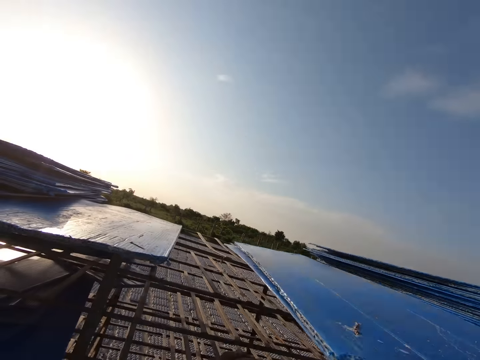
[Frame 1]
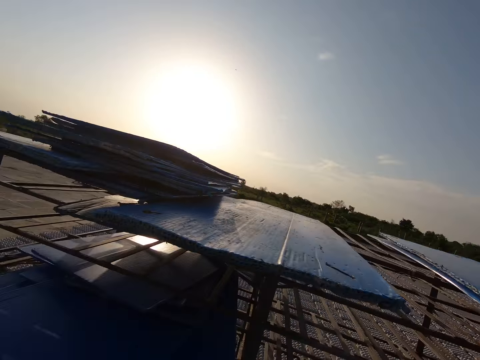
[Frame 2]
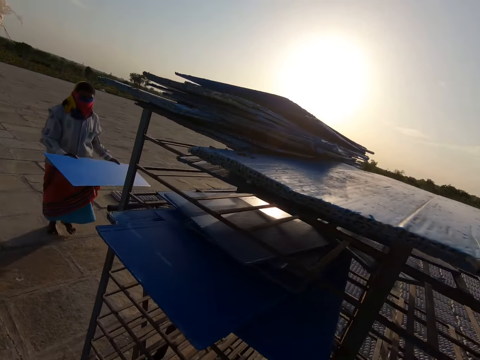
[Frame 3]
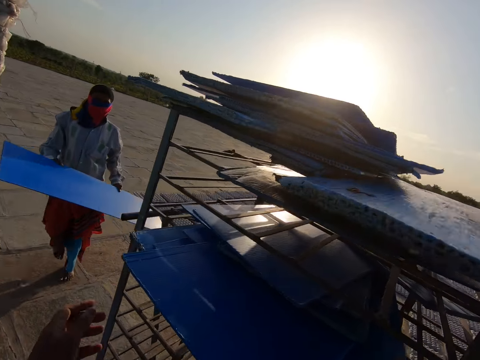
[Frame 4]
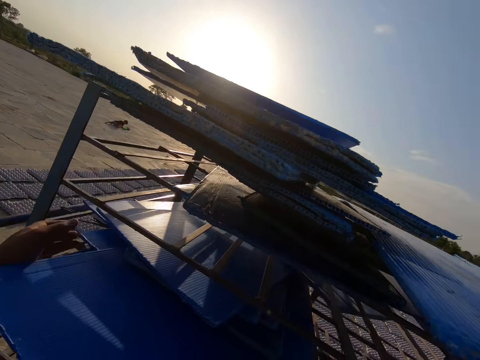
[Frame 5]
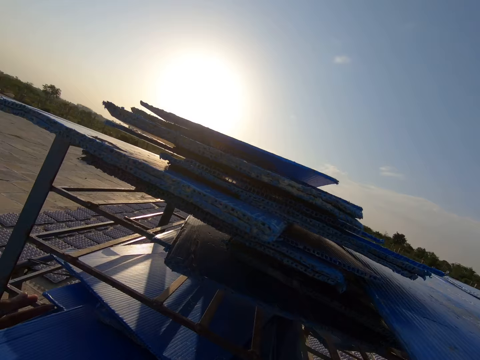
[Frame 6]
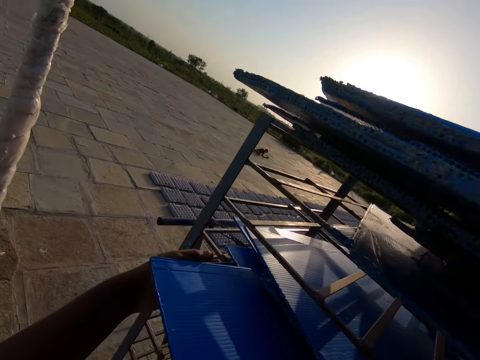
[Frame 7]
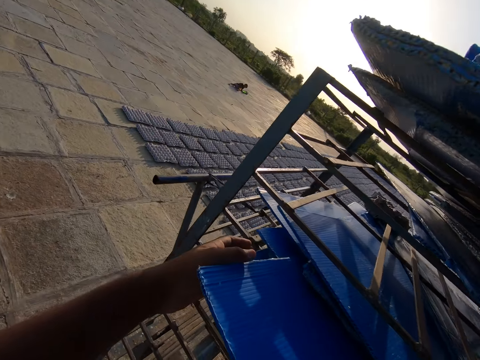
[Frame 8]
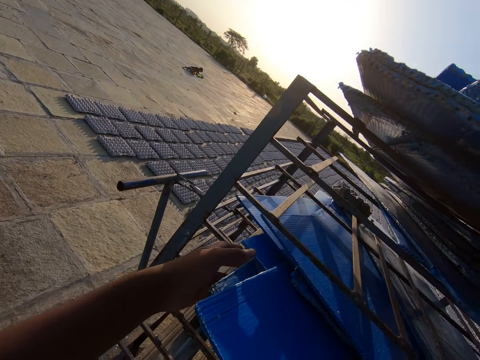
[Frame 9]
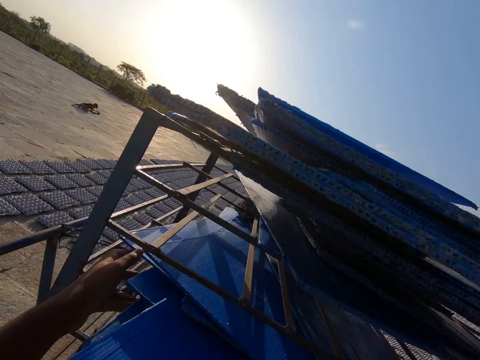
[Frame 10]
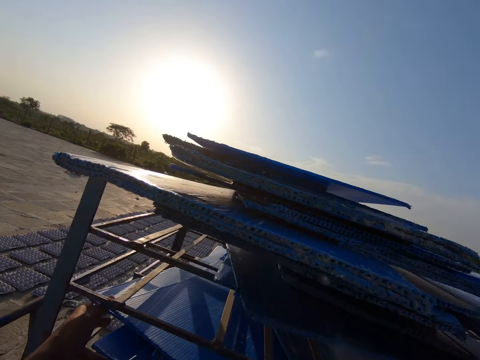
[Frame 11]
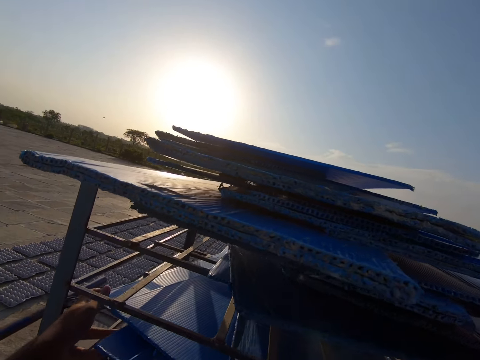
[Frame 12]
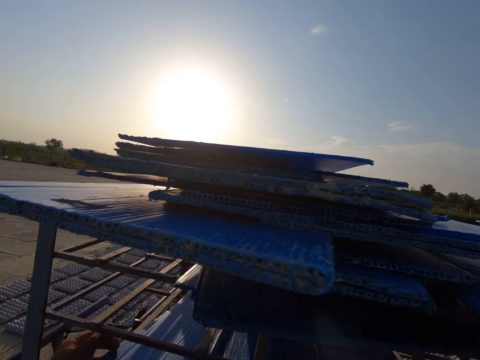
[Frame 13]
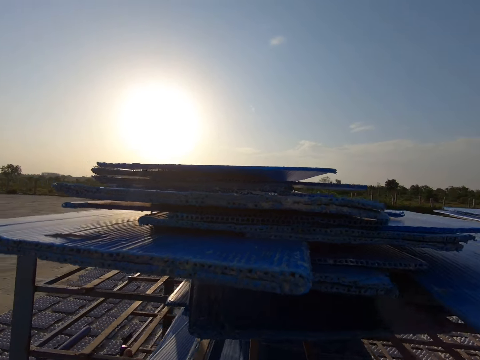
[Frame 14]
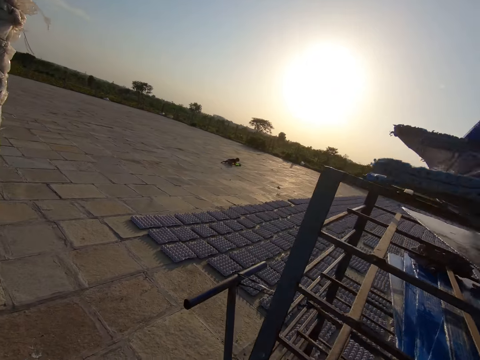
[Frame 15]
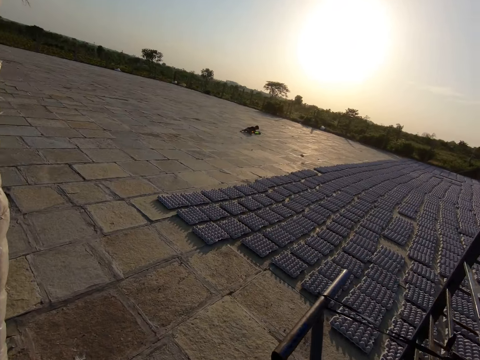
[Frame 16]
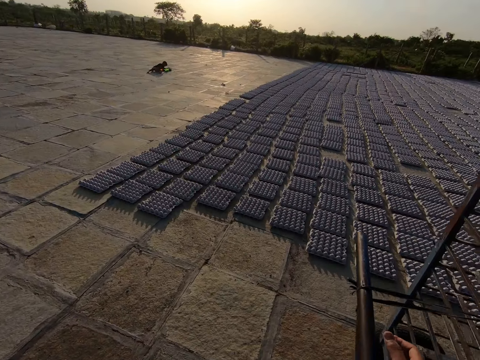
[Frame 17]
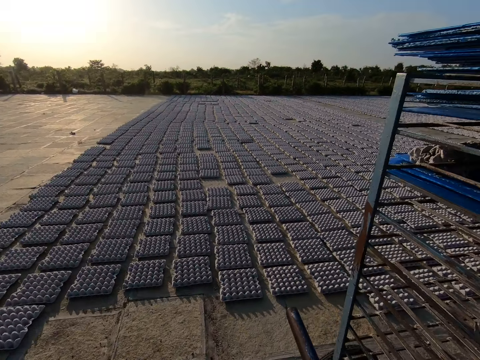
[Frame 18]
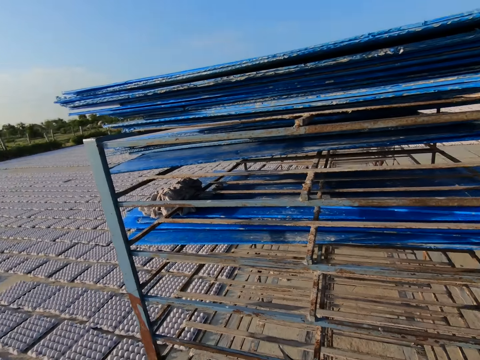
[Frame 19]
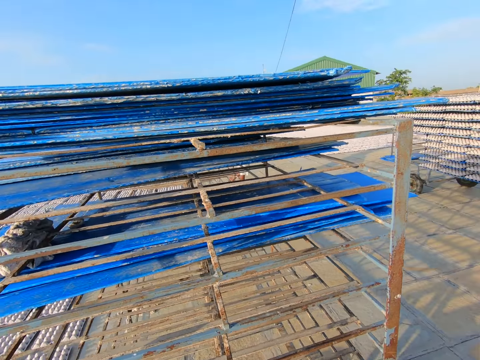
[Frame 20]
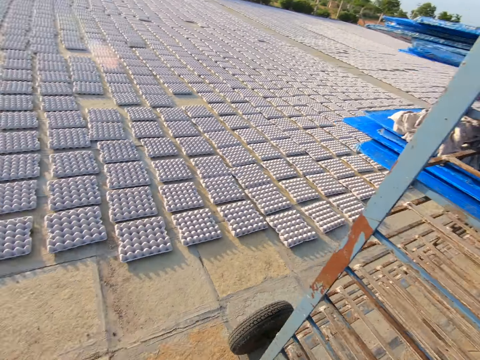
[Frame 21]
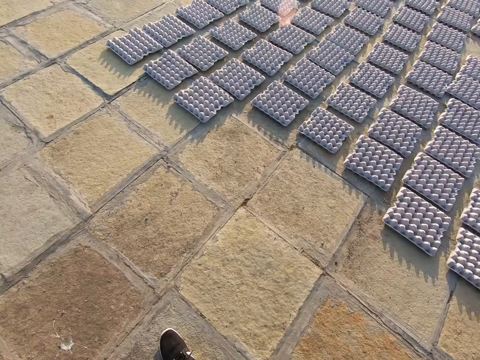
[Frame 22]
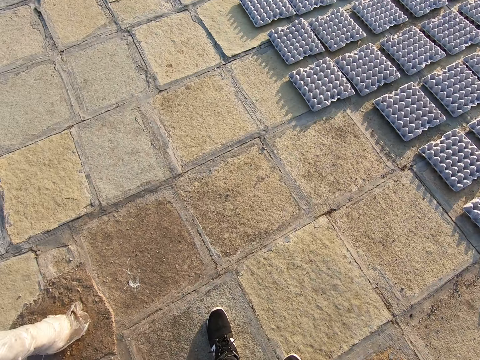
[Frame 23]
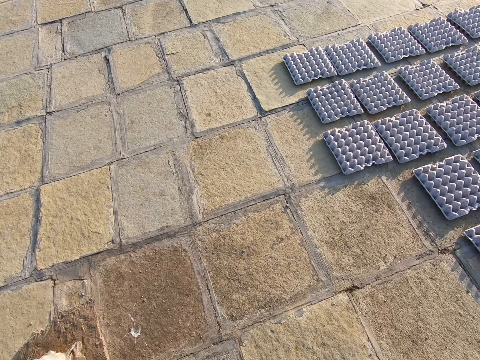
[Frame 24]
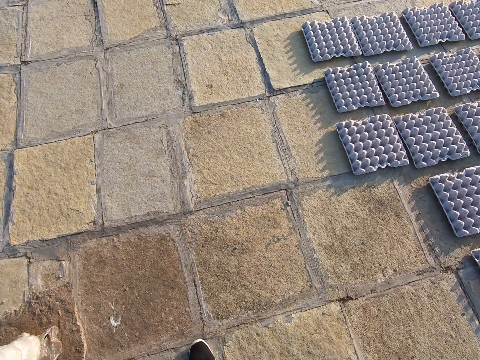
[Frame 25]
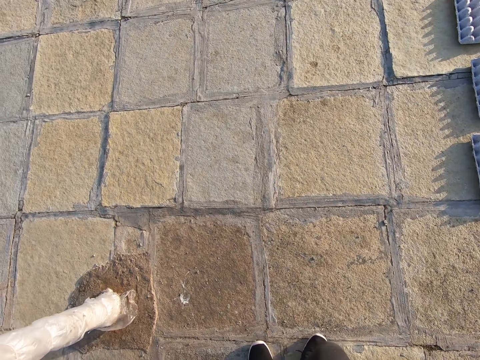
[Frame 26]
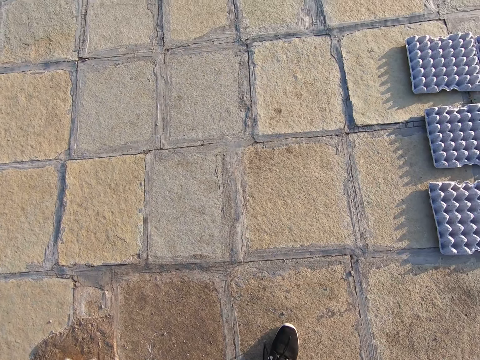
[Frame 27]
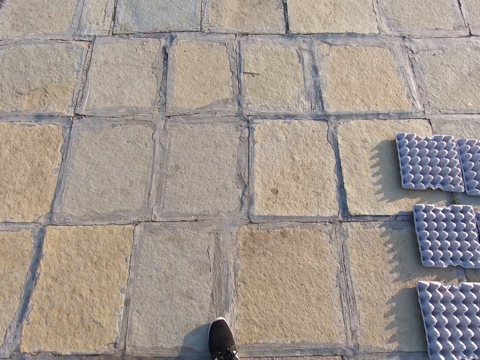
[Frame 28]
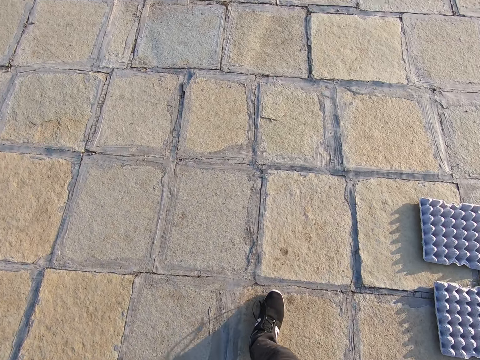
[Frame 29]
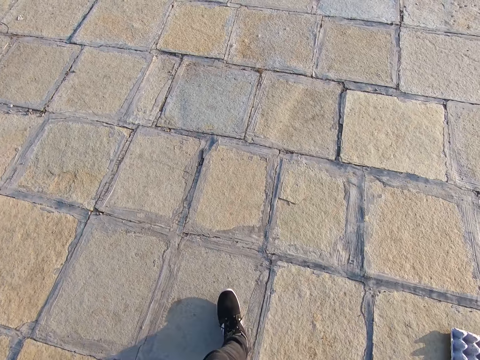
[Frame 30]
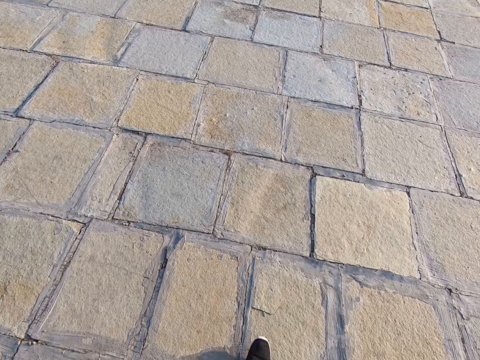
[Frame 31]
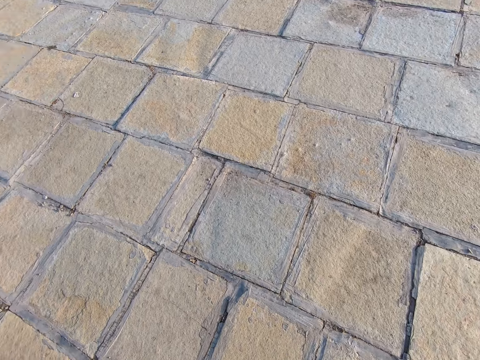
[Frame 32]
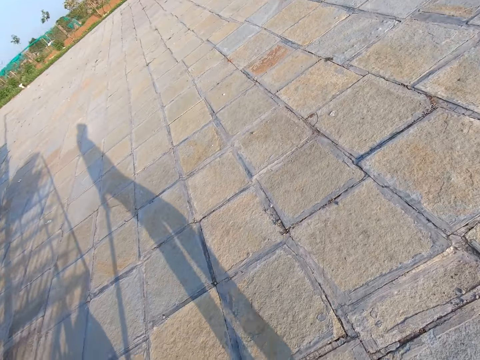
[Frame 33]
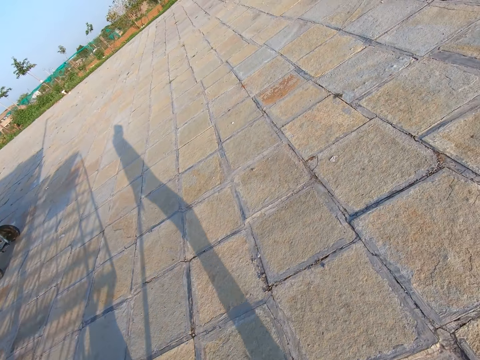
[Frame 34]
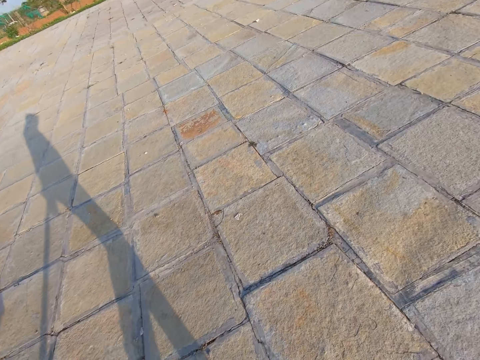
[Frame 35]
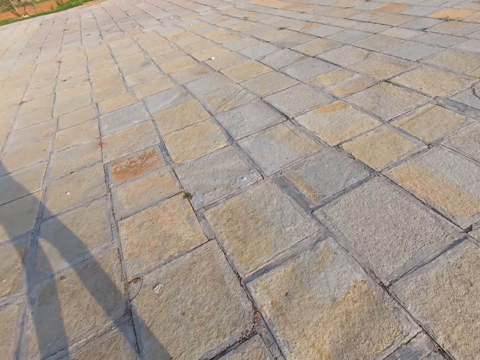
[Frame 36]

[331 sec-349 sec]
The camera wearer places the stack of trays in both hands on the trolley. He adjusts the trays in the trolley with his left hand. He picks the tray. He holds the handle of the trolley with his right hand. He pulls the trolley.

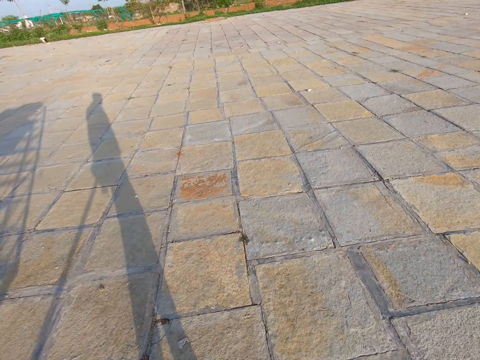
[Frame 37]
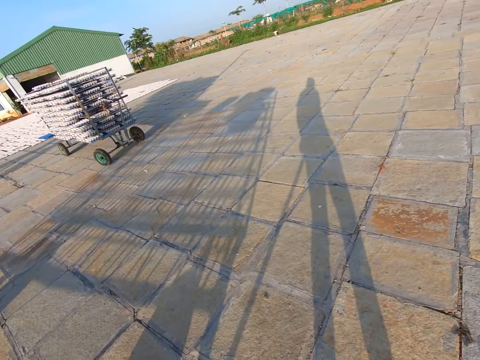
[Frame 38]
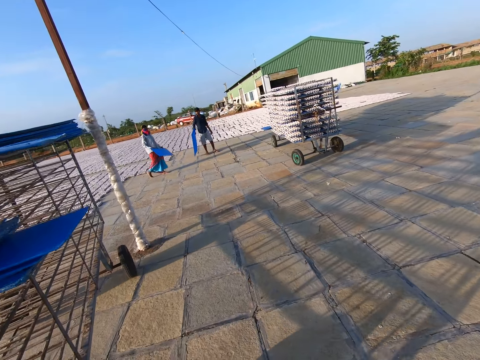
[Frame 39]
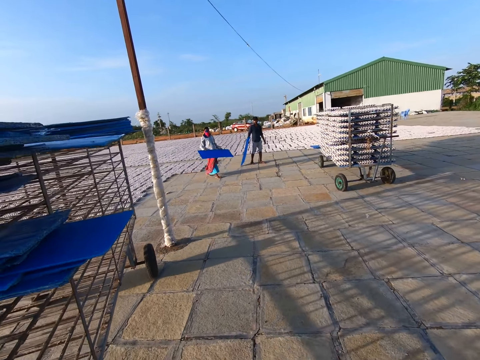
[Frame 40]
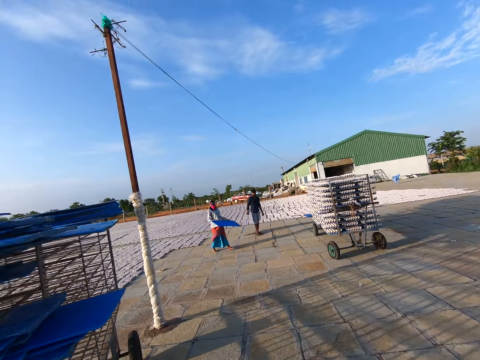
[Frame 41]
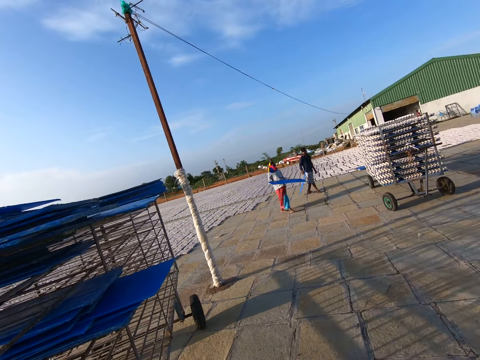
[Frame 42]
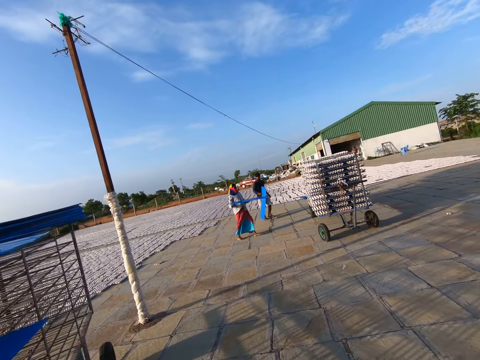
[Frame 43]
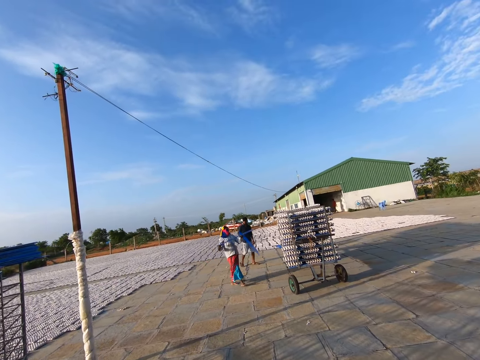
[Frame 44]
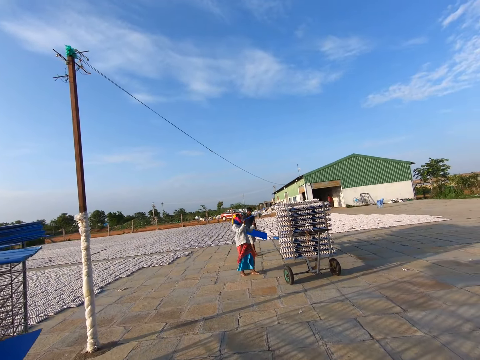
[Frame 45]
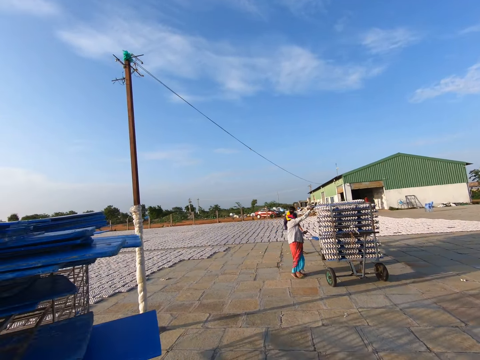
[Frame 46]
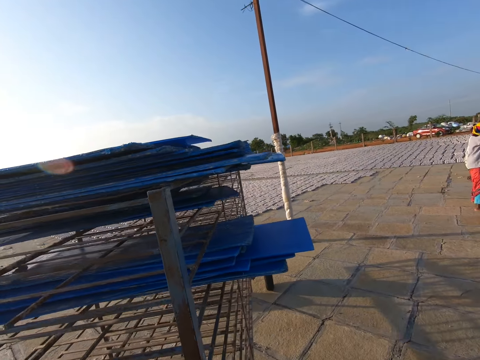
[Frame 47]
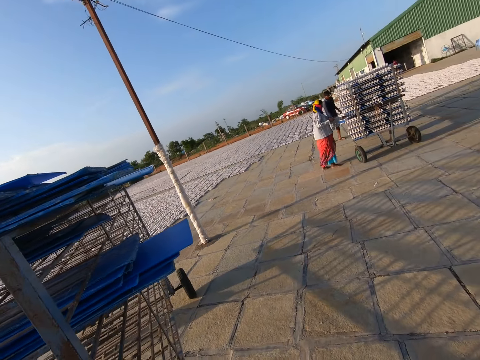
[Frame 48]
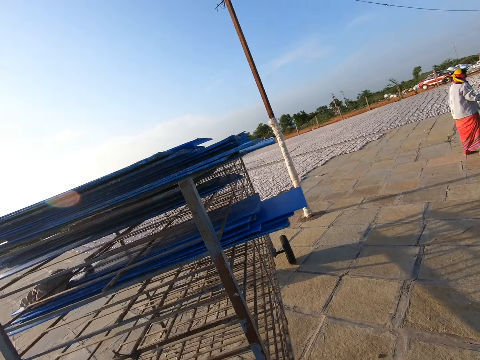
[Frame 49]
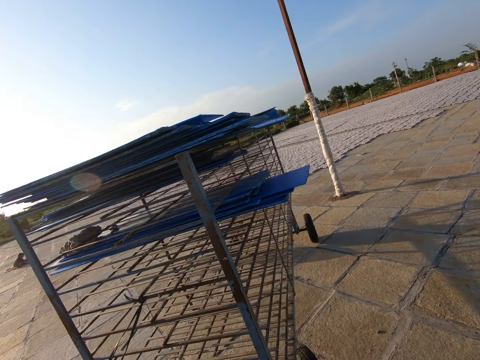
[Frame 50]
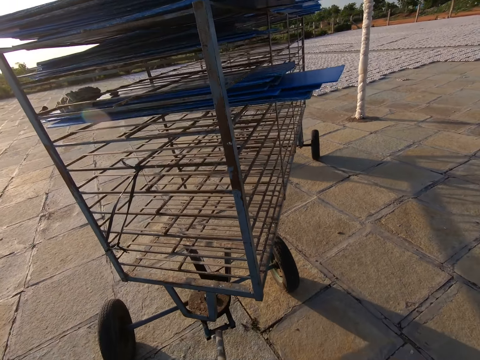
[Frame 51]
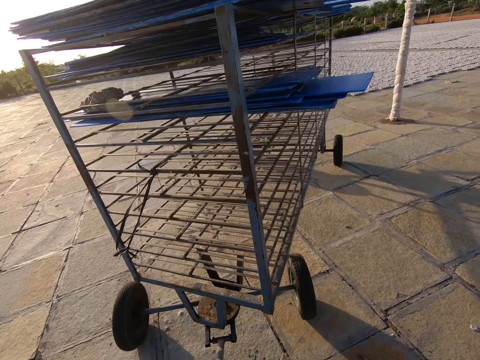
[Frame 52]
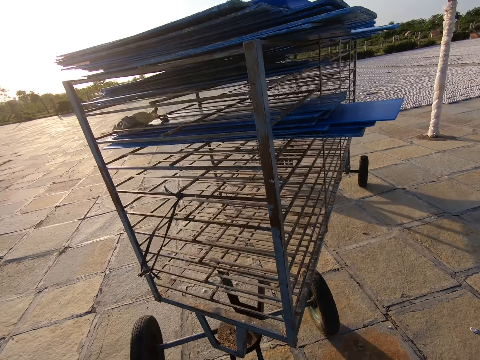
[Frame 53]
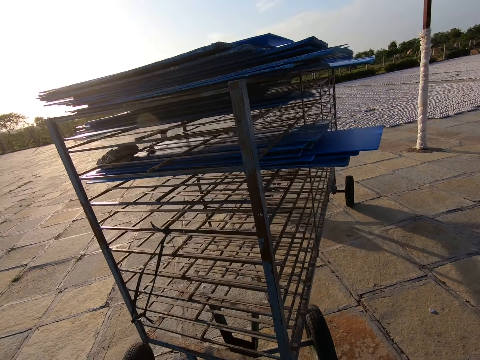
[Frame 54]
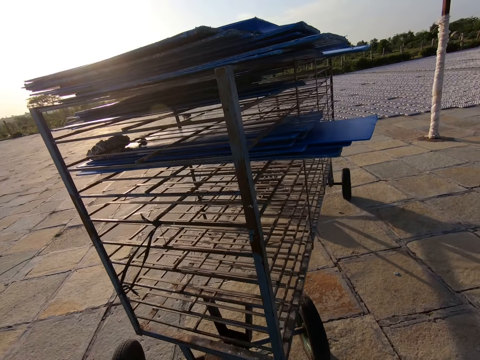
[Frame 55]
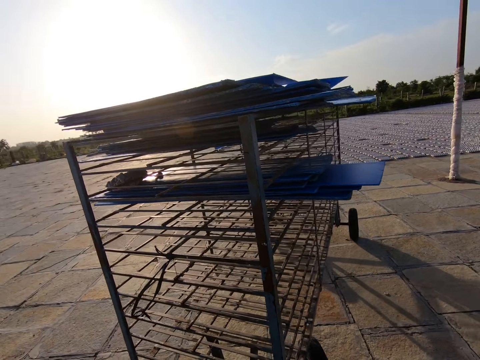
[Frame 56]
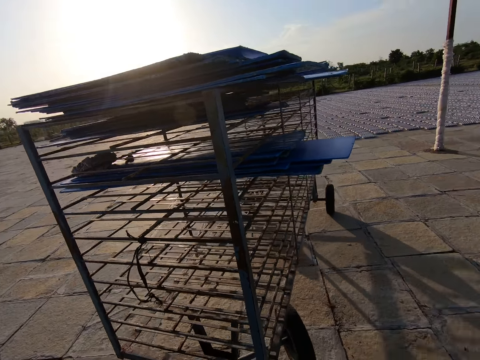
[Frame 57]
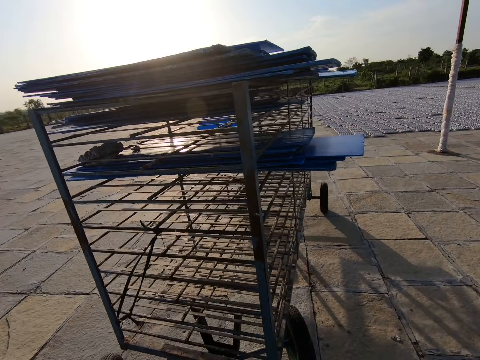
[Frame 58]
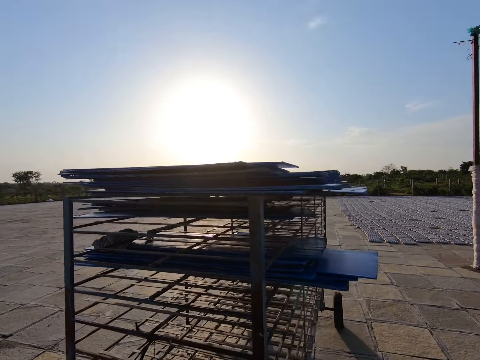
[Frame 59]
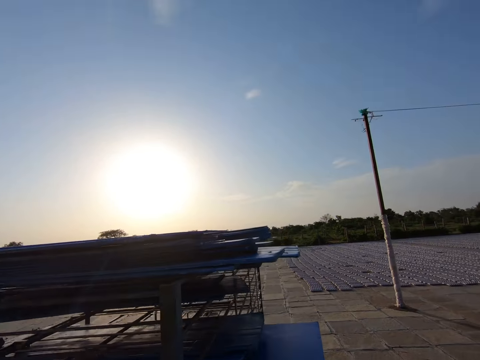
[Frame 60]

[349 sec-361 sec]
The camera wearer pulls the trolley with his right hand.
